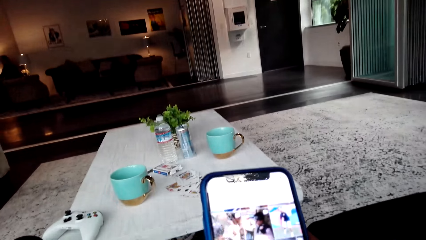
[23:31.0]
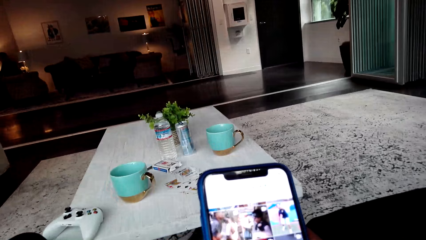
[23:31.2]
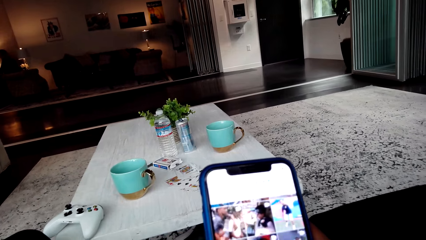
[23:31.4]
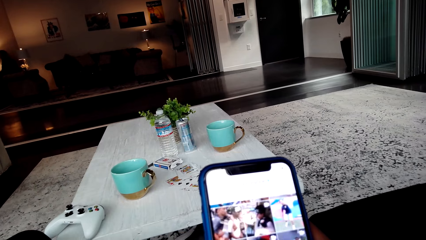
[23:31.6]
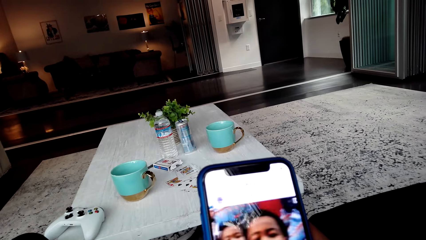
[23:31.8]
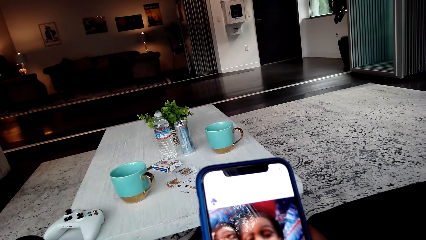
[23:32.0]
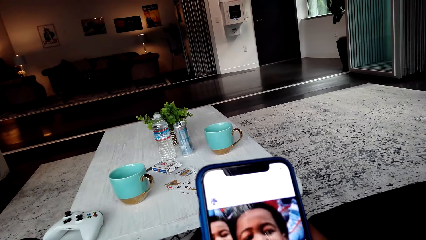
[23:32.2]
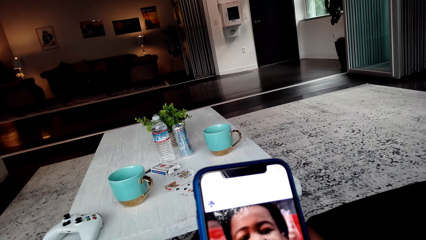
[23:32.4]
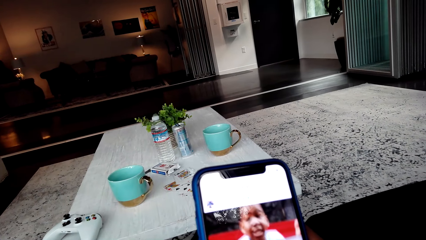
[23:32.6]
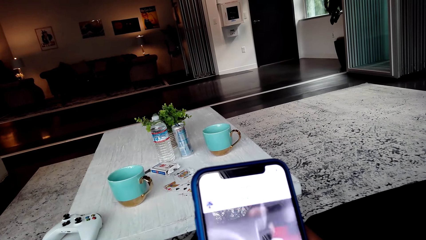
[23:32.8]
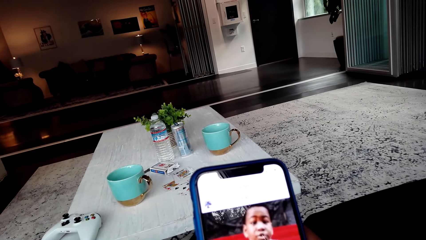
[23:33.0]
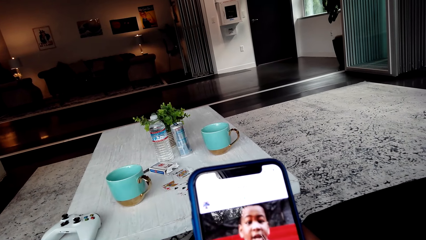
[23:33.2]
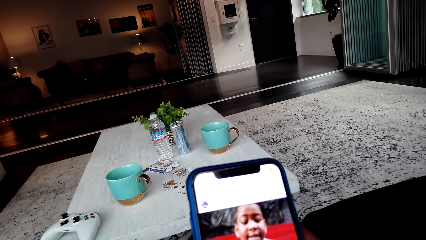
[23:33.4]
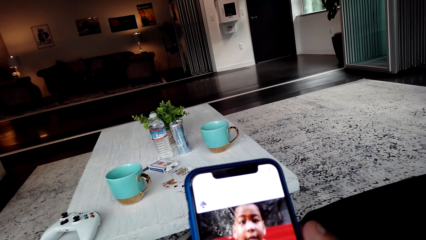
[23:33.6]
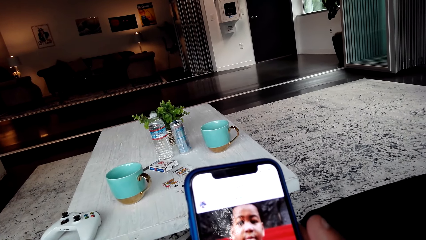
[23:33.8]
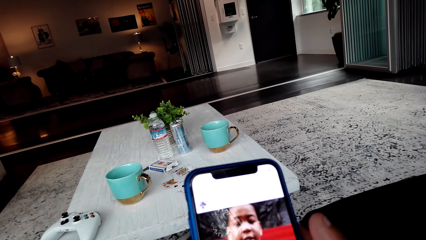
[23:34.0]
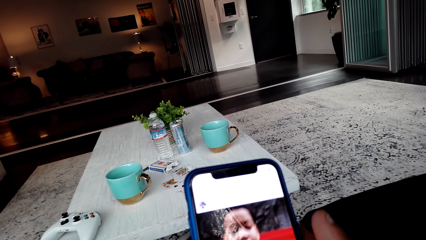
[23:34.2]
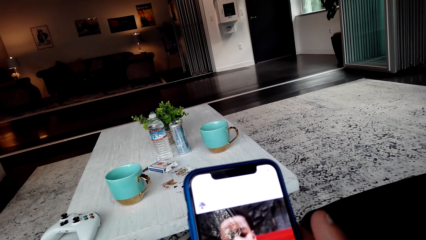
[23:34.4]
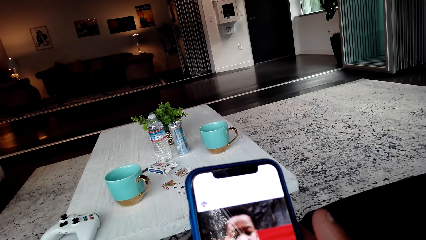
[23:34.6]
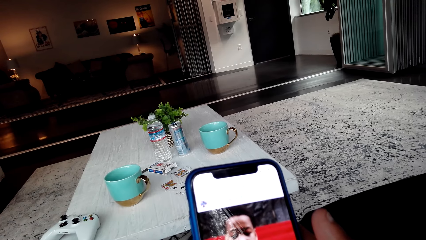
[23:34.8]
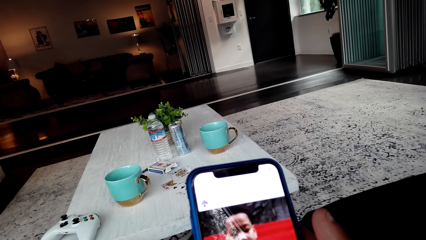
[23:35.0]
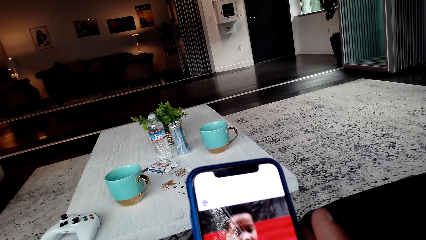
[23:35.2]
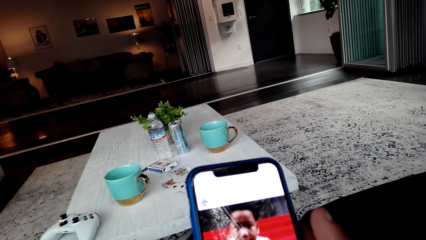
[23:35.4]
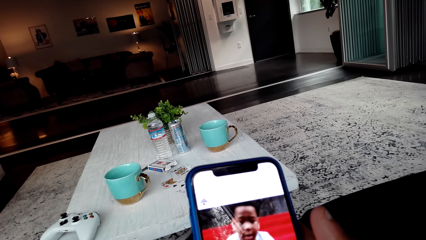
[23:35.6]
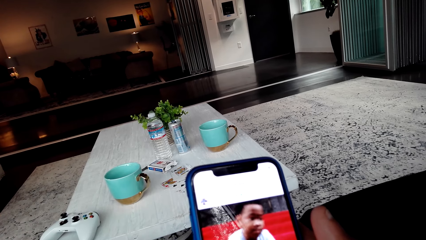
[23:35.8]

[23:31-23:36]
The camera wearer watches the videos on his phone.

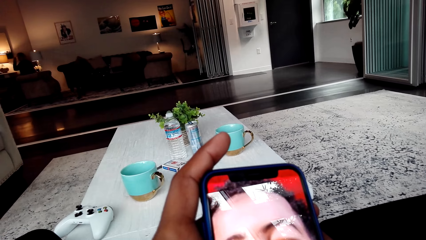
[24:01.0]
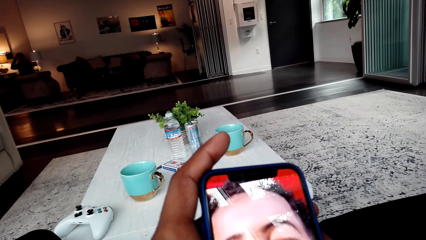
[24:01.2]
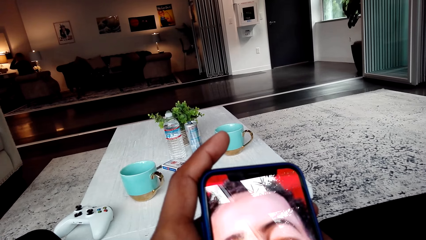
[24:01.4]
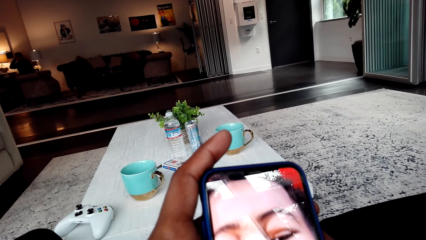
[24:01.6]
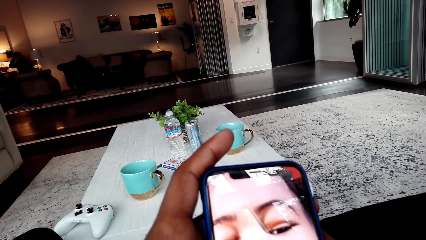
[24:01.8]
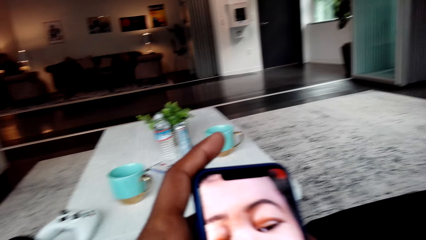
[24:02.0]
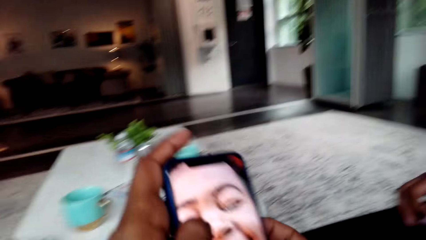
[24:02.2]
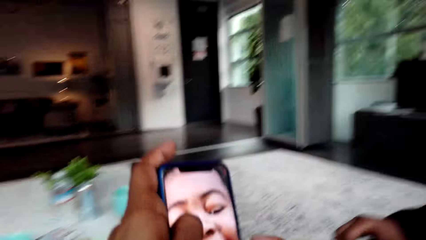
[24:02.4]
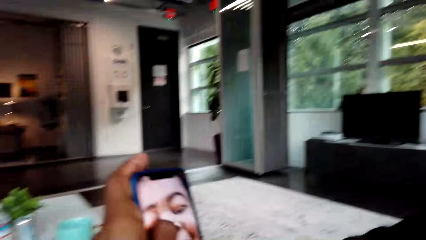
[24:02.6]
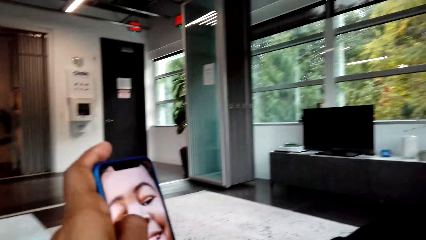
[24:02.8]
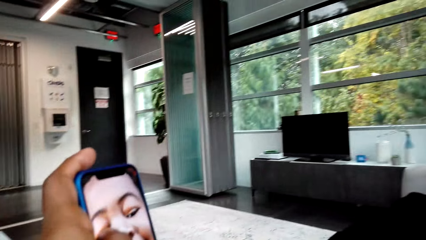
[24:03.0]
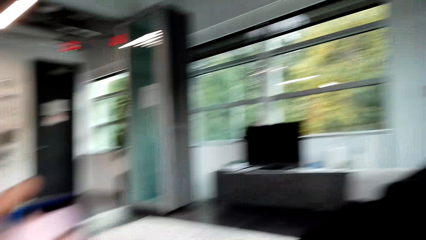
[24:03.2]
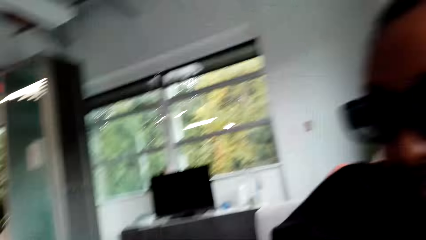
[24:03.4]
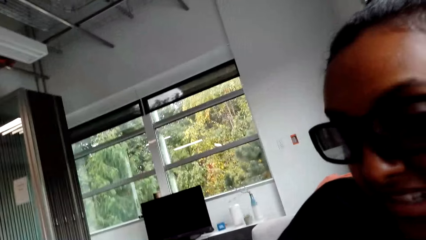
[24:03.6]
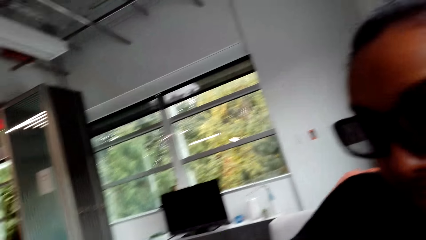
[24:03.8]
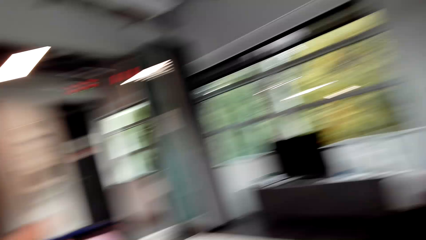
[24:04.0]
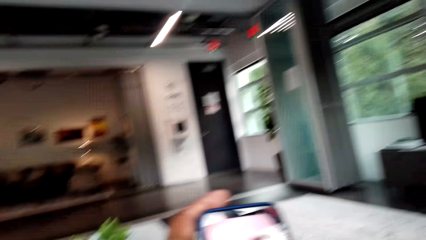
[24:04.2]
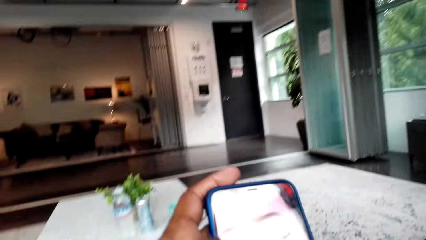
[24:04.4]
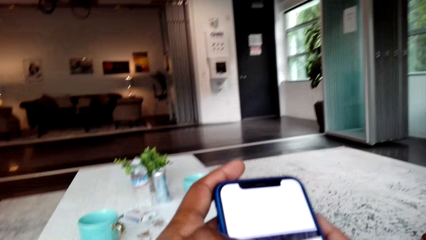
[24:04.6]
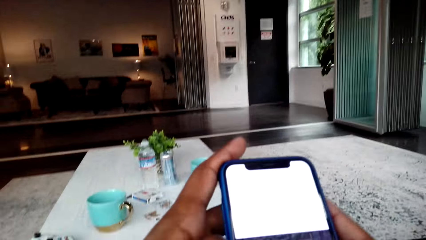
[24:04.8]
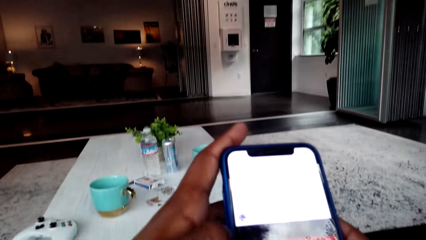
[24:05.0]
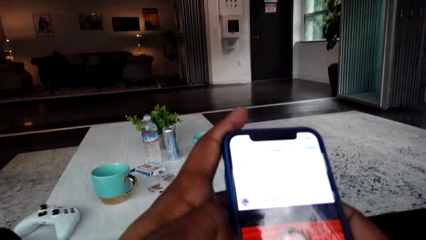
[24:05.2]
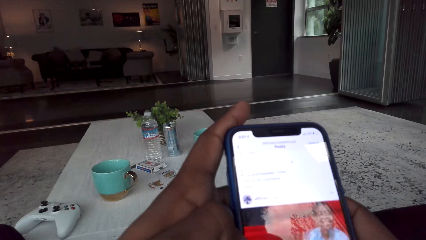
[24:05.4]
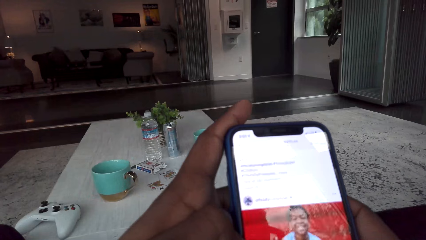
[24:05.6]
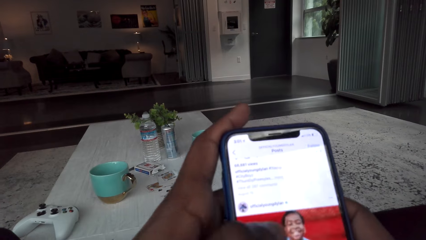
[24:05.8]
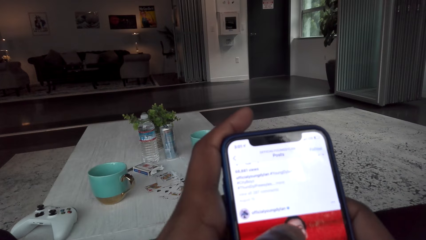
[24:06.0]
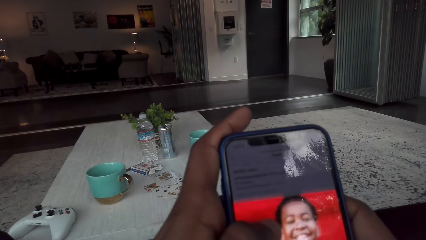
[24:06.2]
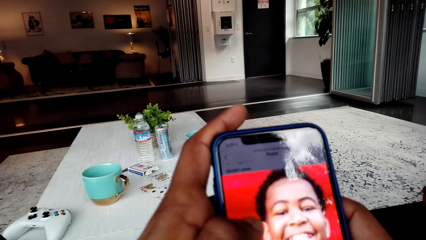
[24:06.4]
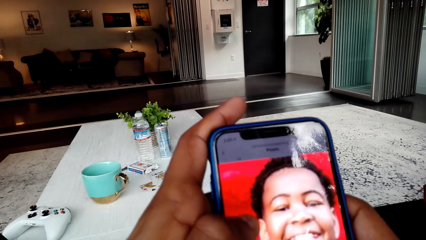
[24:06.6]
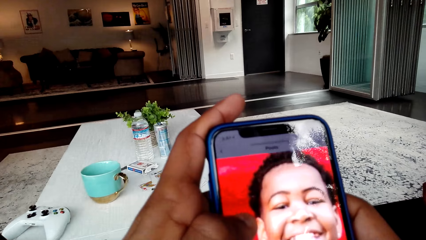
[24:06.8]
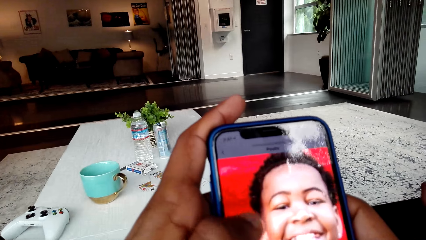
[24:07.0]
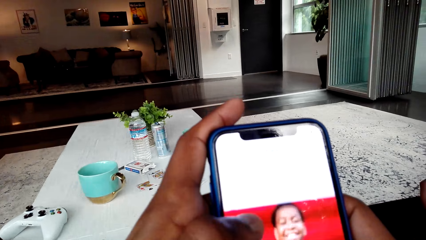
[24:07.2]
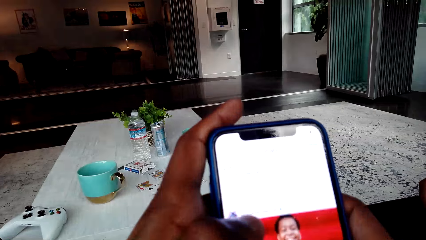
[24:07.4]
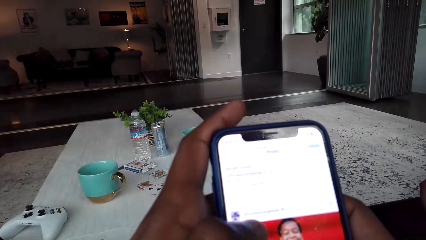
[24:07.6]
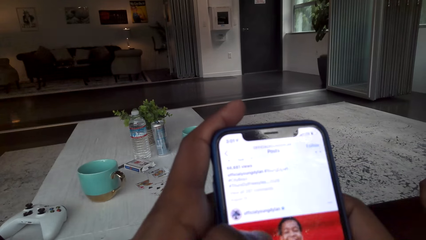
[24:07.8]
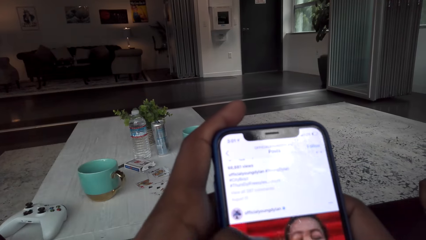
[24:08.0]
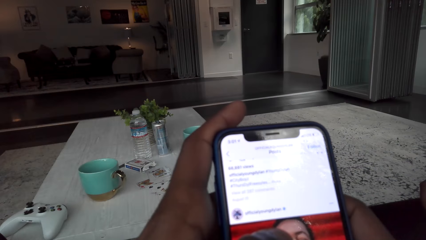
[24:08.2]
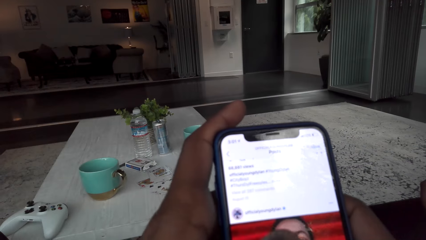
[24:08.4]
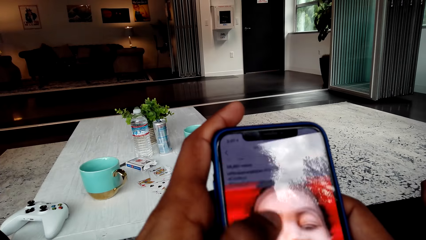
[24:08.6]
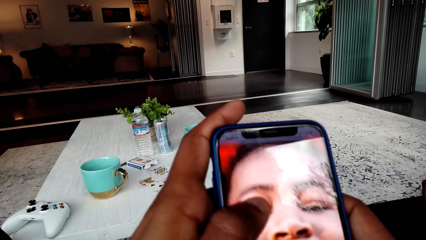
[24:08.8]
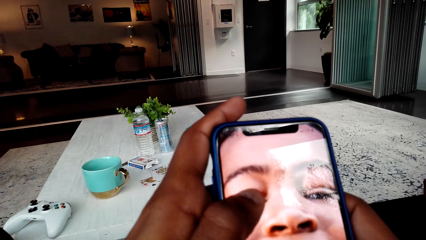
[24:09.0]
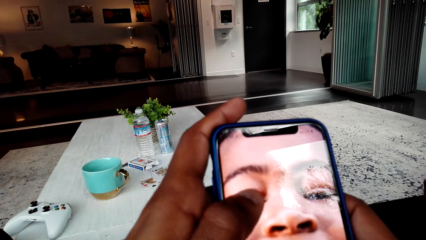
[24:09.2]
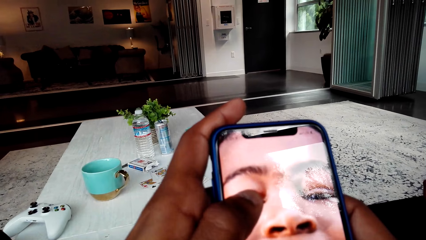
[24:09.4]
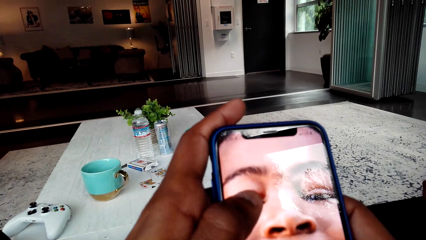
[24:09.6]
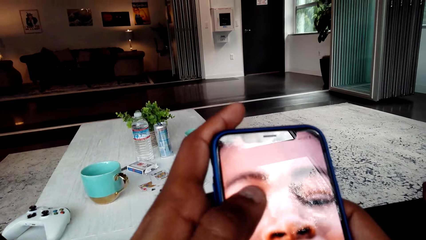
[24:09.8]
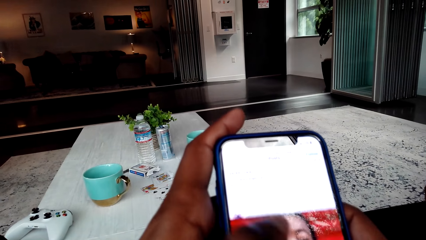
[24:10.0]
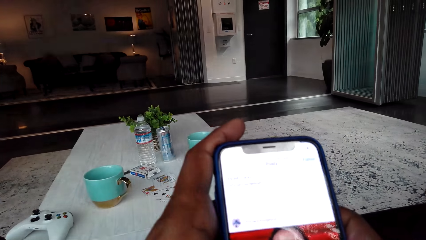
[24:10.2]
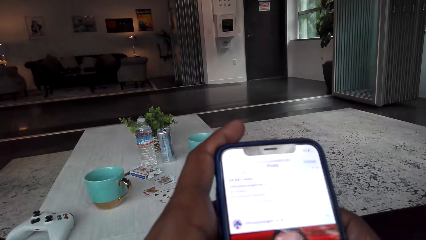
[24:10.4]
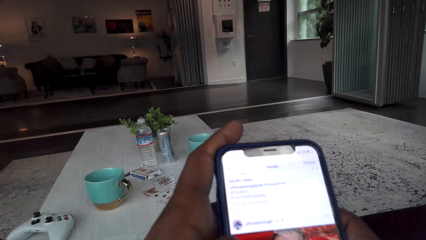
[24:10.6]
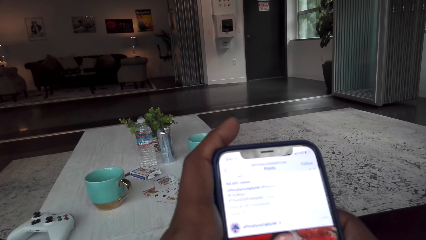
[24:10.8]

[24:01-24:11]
The camera wearer shows a woman the videos on the phone. They browse on the phone.
